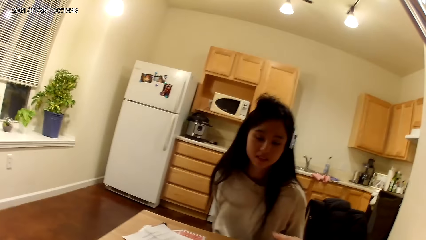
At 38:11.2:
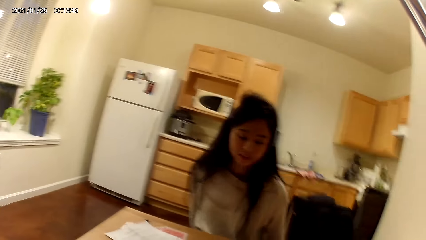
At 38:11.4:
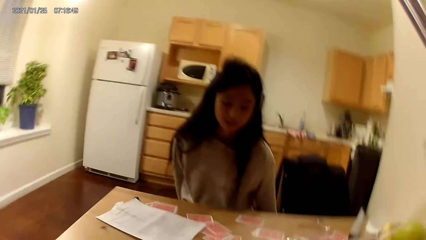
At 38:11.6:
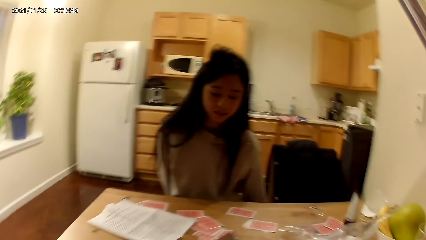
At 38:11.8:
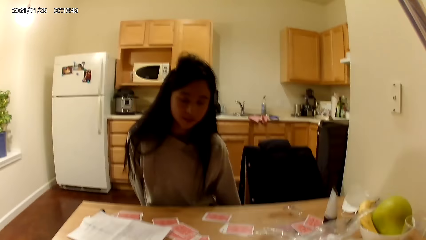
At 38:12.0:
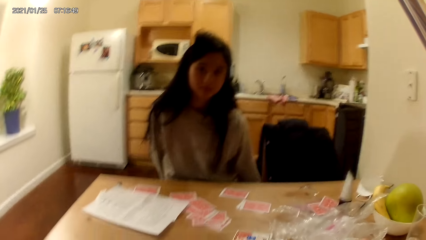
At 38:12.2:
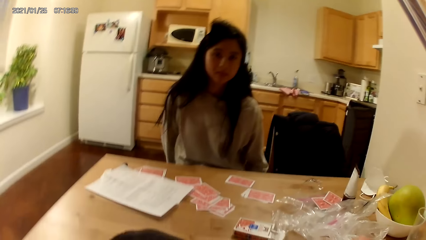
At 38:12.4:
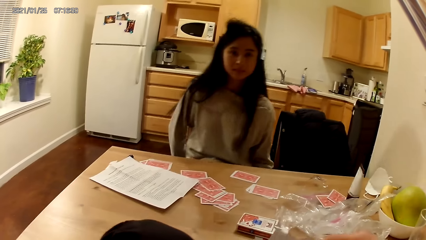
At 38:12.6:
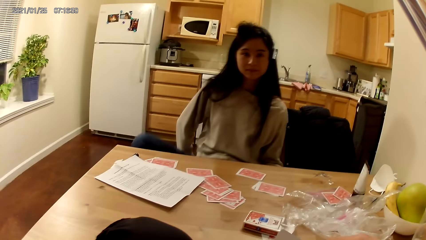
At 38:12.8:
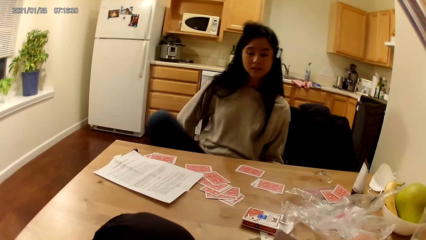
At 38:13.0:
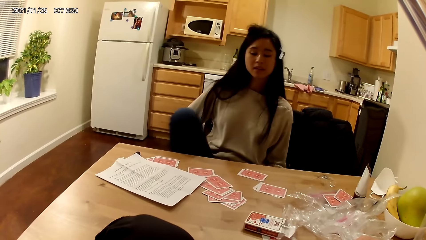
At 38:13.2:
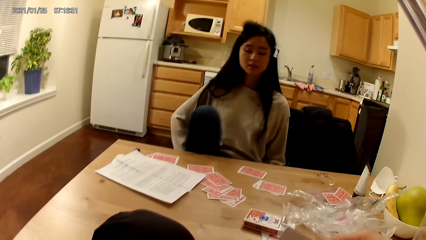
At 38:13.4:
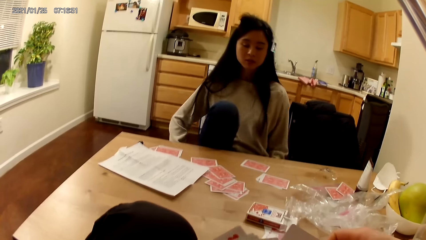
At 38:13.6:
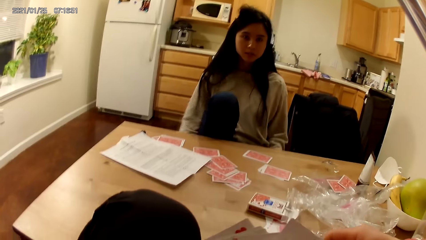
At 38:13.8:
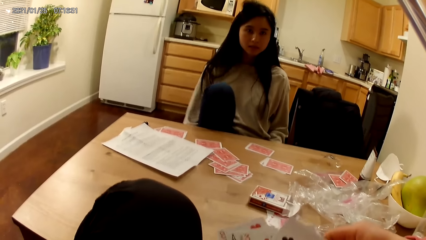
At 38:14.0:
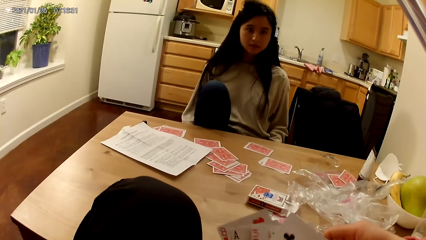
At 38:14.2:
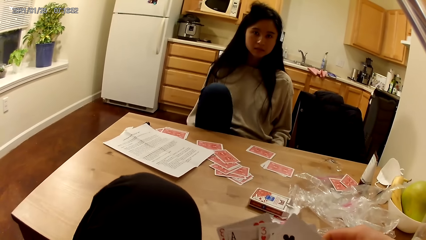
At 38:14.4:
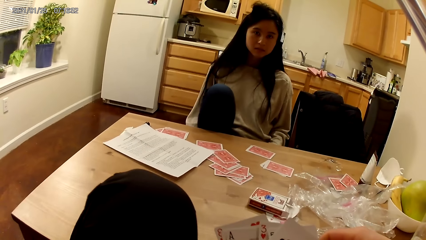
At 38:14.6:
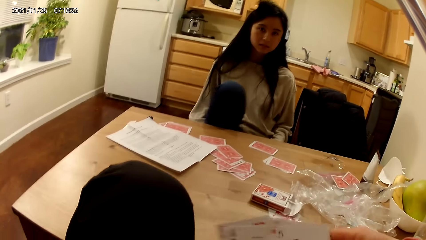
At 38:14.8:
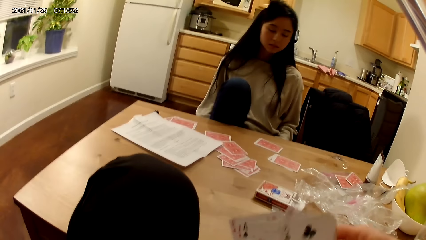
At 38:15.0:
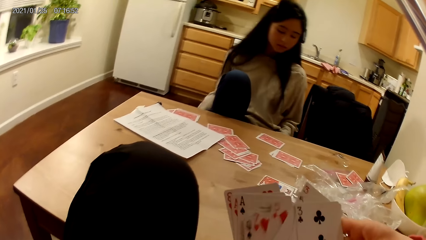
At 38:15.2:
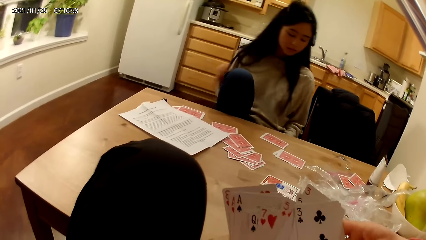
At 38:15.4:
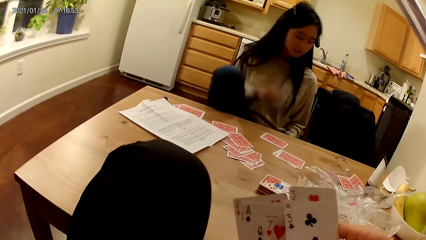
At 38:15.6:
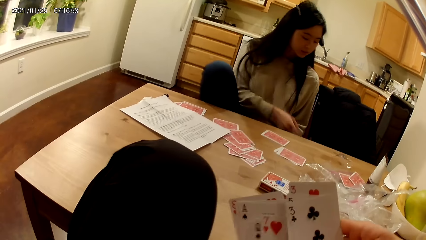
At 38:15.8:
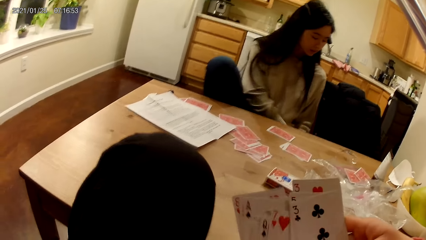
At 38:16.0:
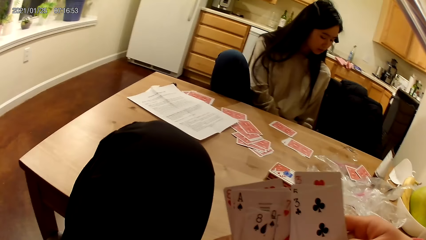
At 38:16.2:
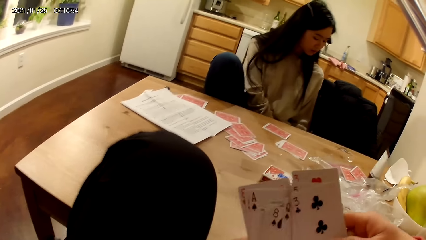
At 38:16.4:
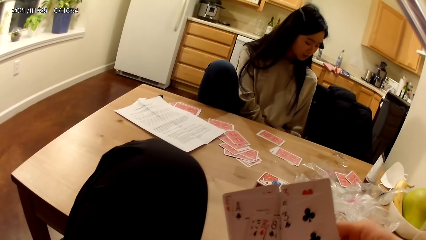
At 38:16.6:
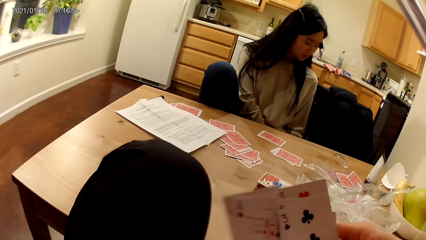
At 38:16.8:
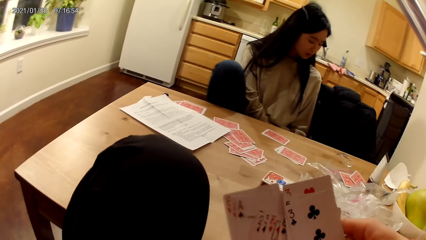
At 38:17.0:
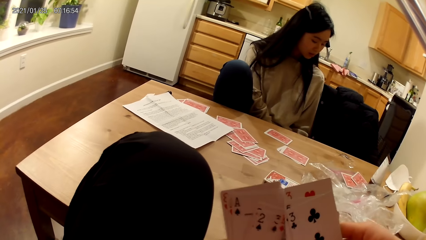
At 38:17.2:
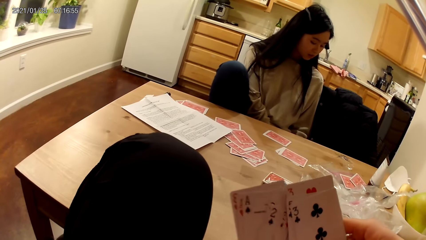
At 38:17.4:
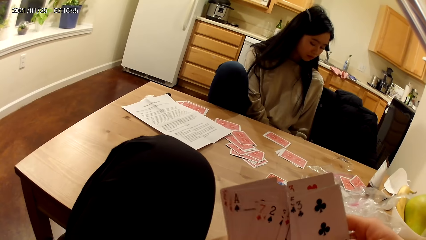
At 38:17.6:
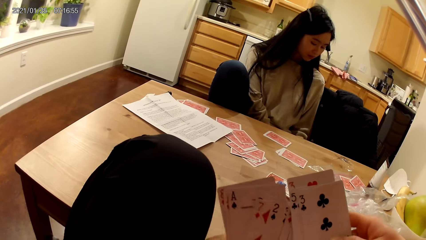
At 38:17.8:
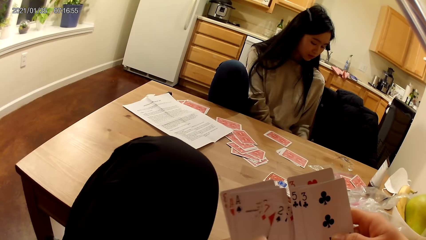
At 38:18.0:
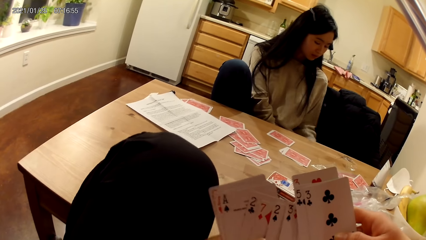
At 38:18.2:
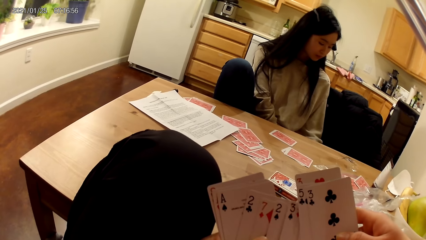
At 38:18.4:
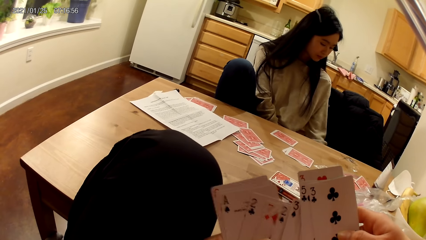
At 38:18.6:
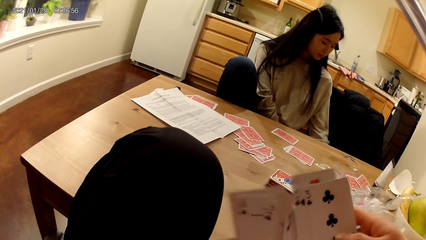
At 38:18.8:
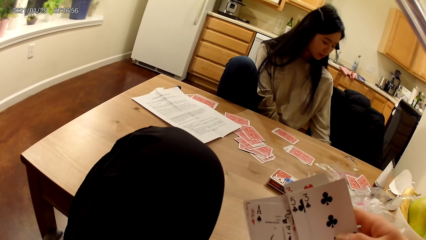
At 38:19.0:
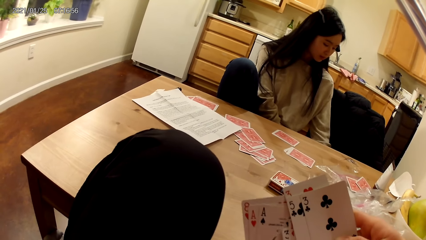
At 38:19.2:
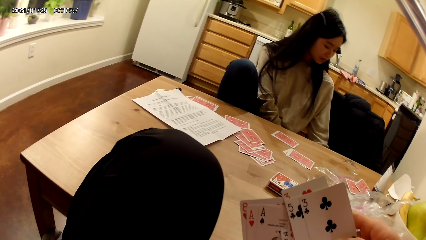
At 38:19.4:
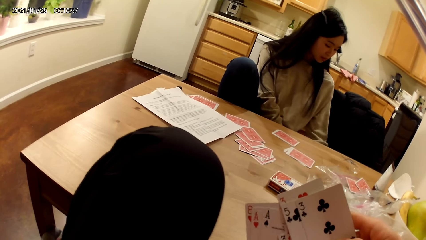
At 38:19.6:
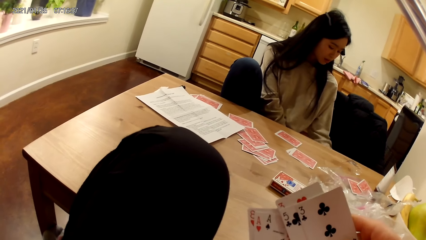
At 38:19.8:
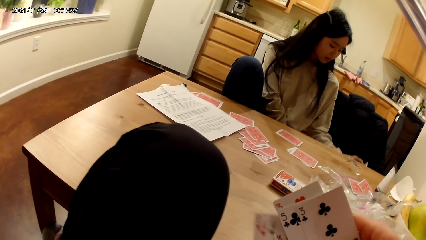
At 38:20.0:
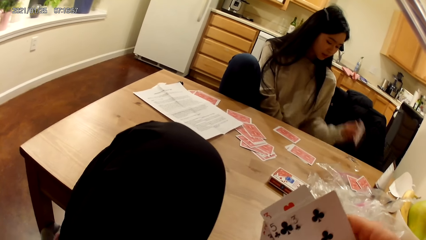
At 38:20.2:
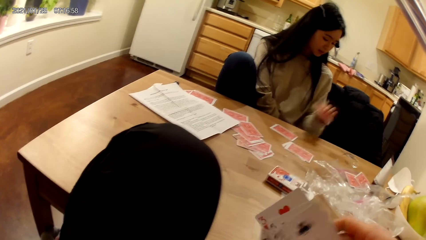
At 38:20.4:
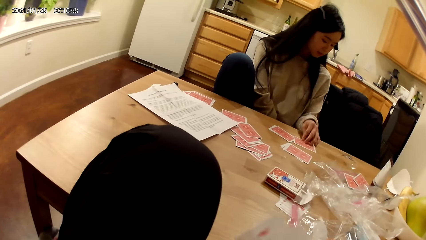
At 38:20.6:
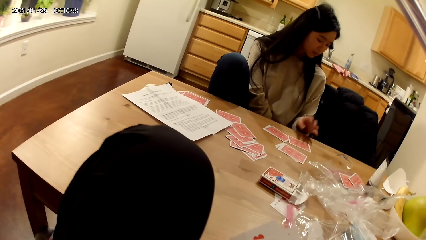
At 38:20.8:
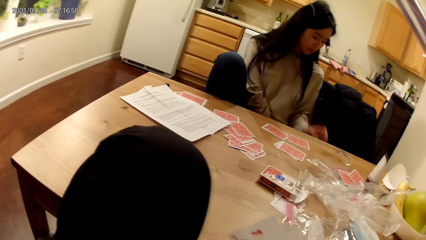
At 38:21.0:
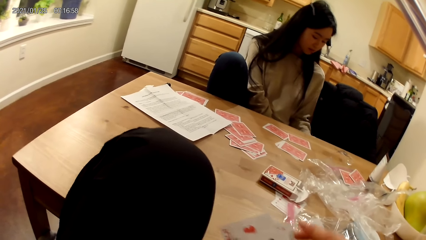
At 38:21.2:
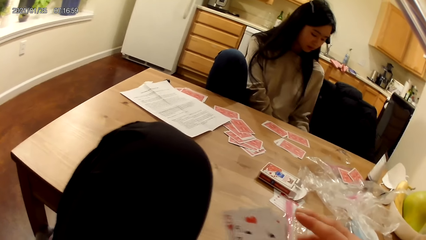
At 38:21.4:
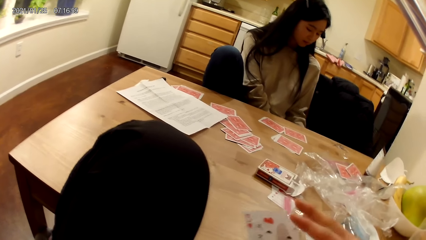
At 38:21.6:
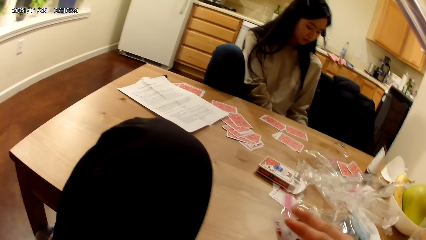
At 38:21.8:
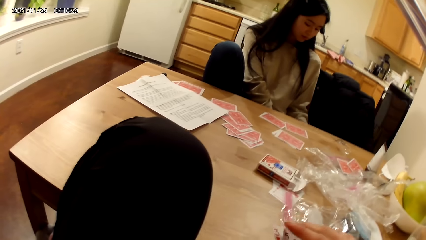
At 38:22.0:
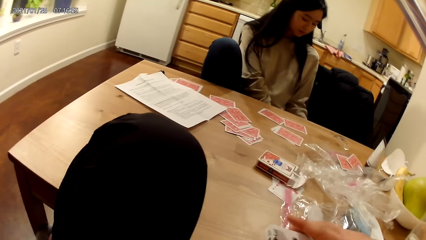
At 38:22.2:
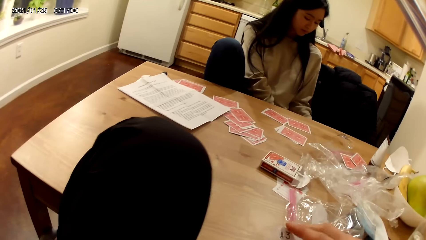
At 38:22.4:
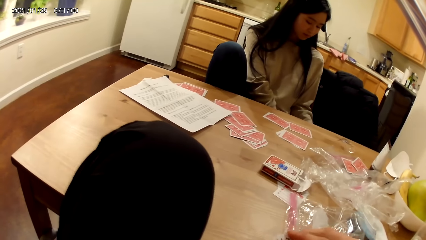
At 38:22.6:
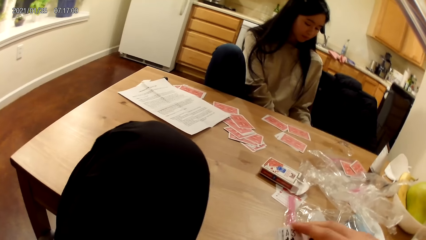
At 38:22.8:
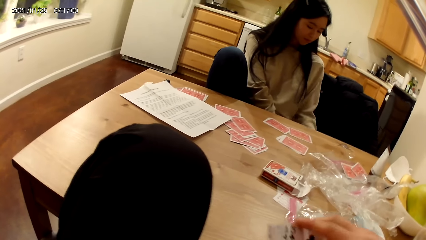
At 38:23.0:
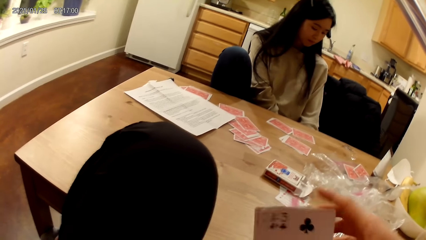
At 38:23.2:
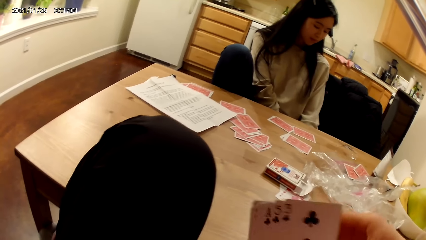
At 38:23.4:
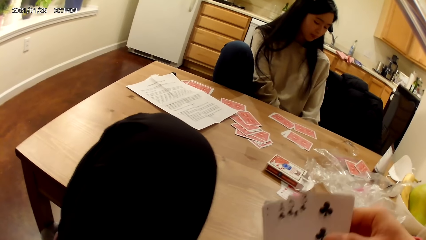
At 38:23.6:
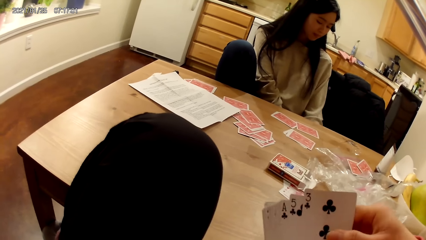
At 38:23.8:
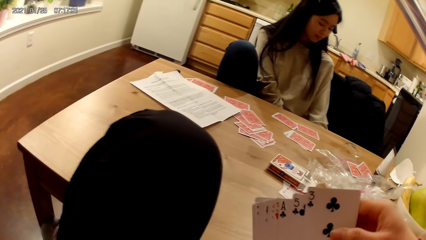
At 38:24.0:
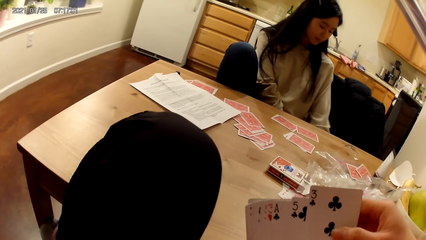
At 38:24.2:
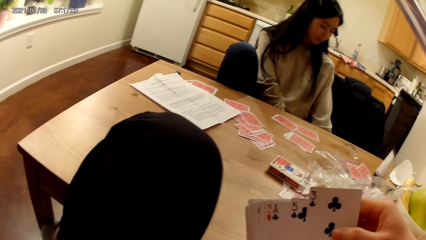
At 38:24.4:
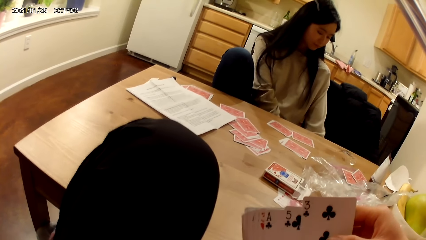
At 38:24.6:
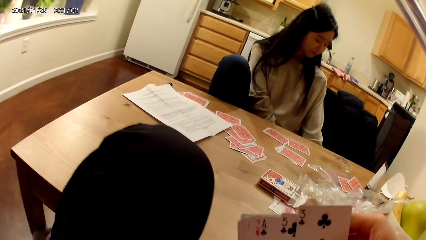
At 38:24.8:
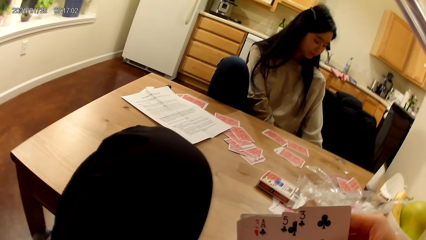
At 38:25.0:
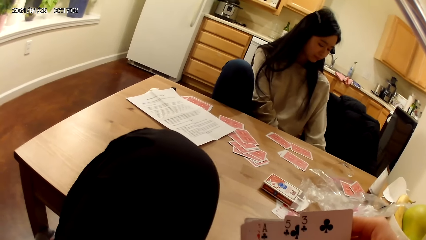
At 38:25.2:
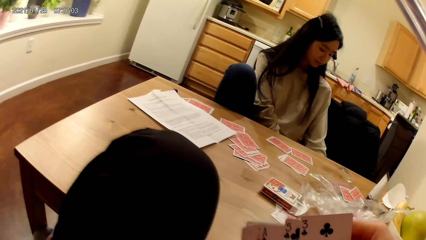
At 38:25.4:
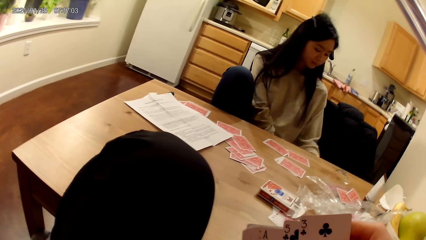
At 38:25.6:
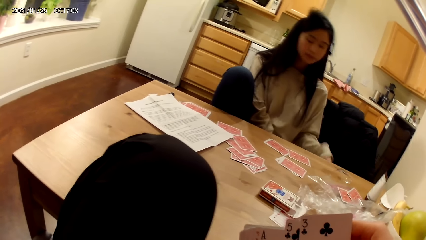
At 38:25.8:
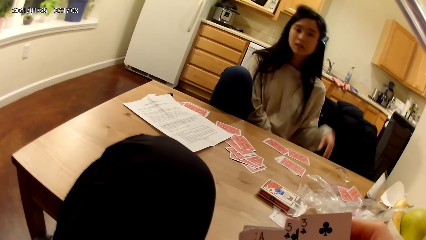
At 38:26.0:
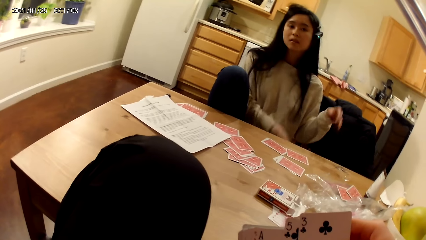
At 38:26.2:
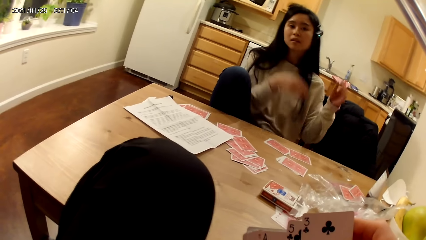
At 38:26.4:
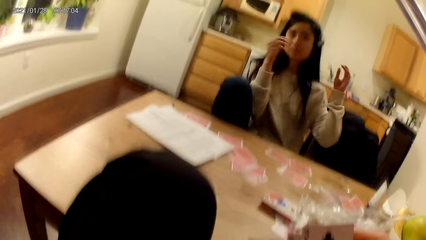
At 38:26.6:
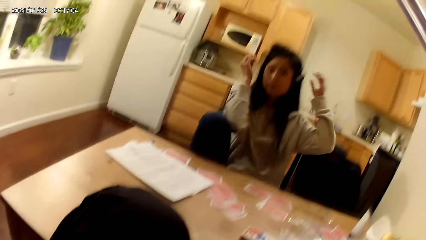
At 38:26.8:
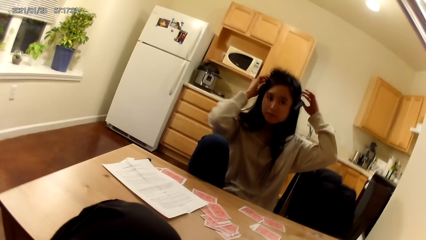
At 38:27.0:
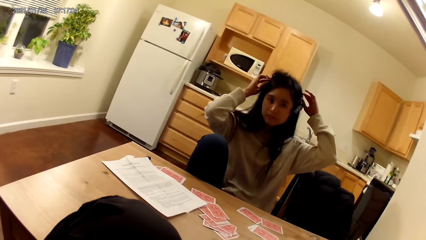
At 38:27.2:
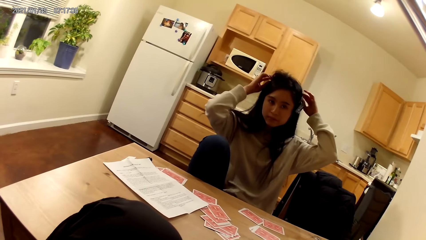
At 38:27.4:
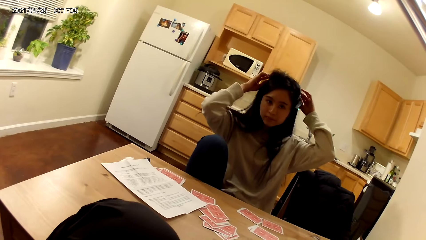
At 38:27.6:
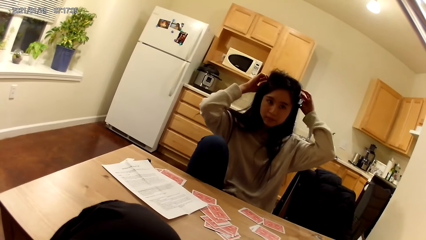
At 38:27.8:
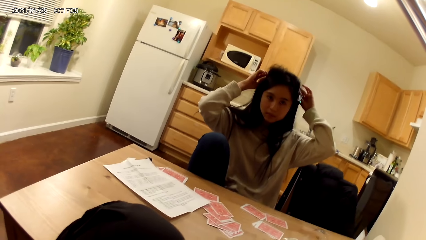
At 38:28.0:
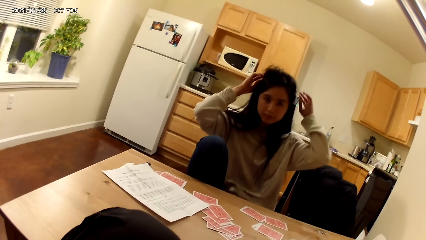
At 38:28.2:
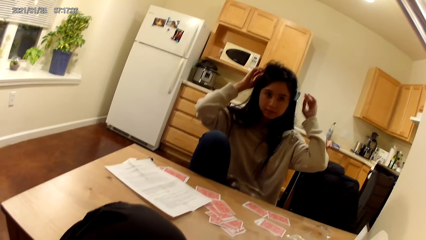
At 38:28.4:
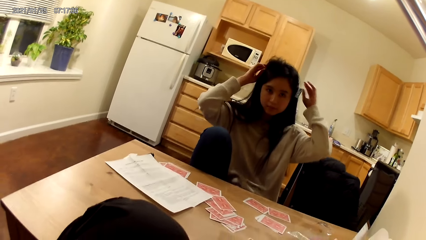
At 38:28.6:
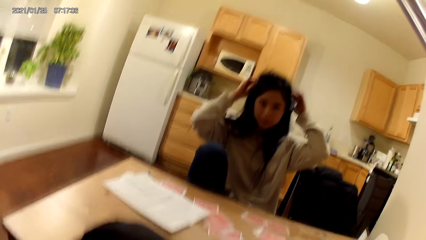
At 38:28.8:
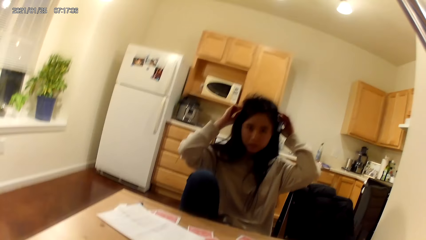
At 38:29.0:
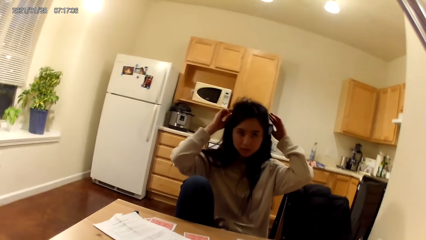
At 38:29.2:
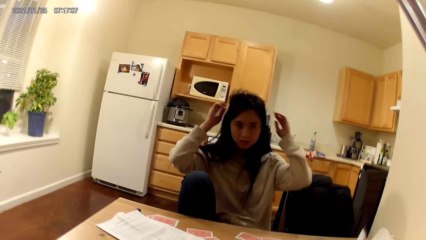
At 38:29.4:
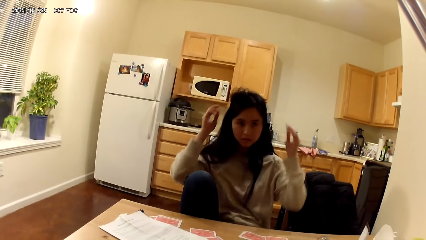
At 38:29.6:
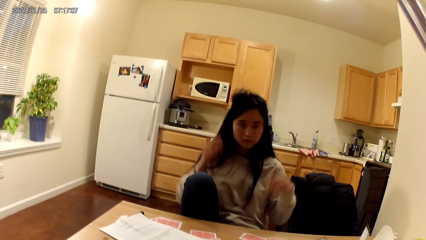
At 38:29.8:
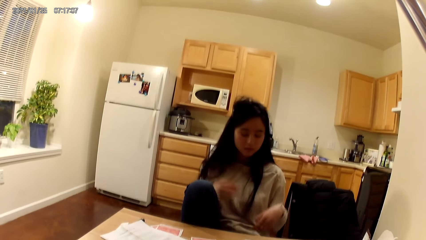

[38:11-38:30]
The woman adjusts herself. The woman places her right leg on the chair. The camera wearer holds a playing card with hands. The woman moves a hand. The woman places another card on the dining table with her left hand. The woman adjusts her headset with her hands.
